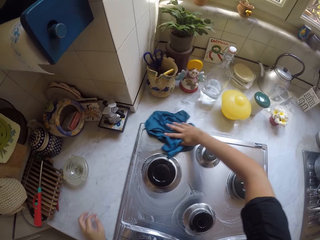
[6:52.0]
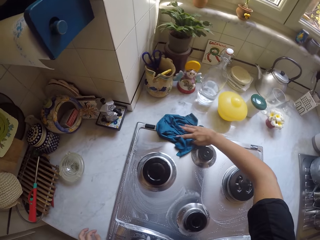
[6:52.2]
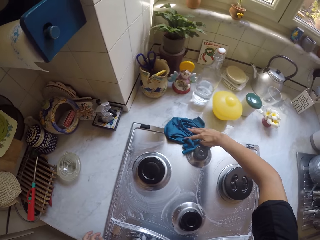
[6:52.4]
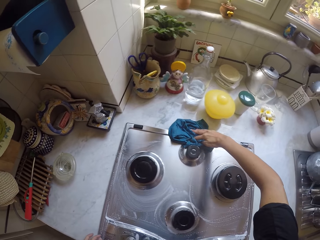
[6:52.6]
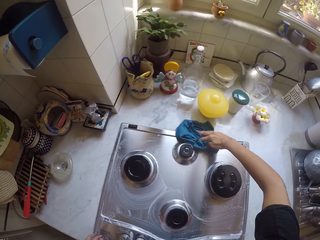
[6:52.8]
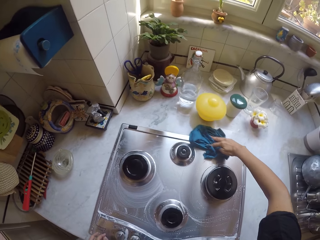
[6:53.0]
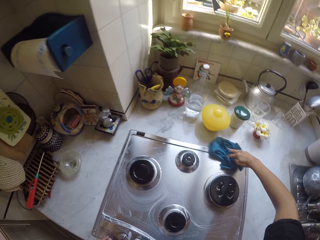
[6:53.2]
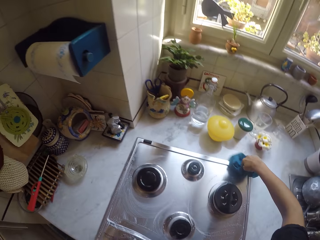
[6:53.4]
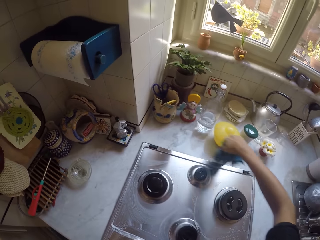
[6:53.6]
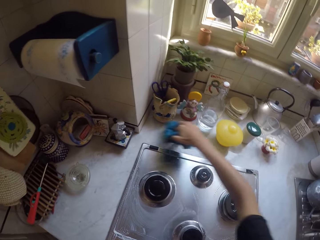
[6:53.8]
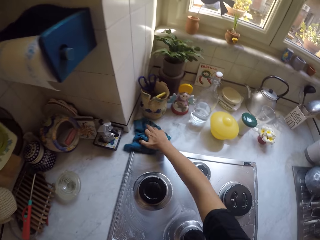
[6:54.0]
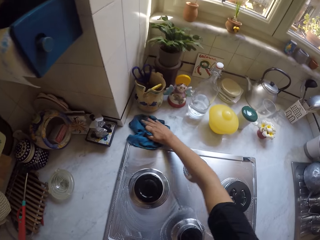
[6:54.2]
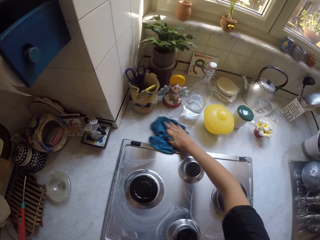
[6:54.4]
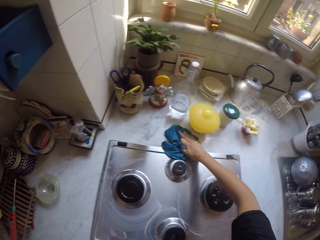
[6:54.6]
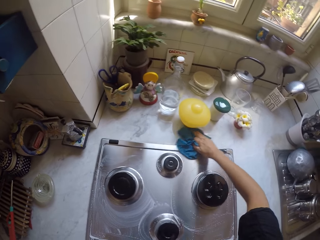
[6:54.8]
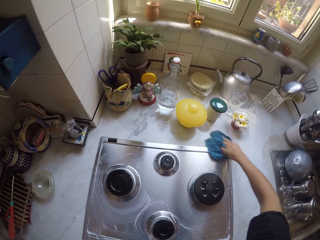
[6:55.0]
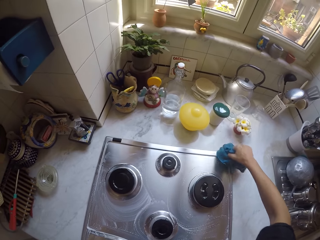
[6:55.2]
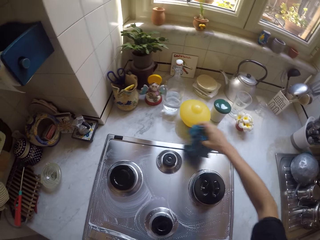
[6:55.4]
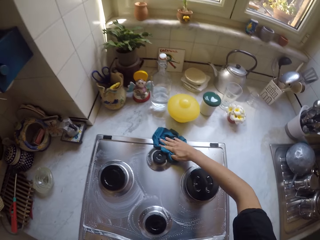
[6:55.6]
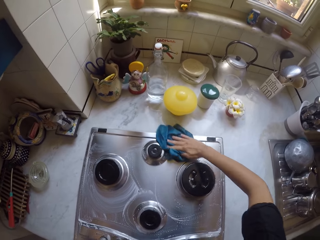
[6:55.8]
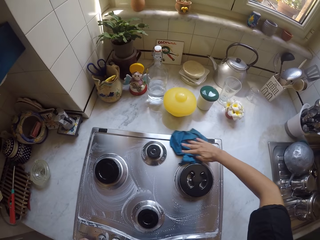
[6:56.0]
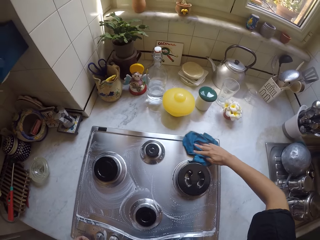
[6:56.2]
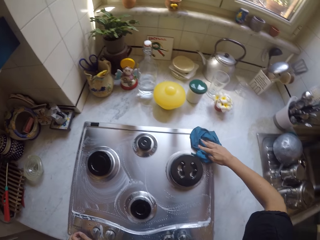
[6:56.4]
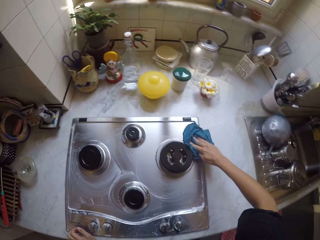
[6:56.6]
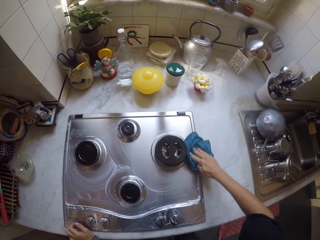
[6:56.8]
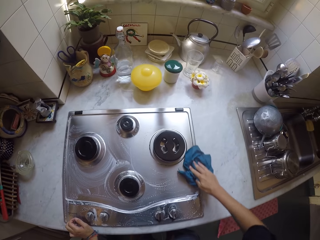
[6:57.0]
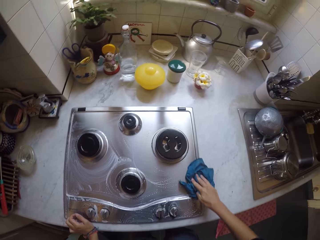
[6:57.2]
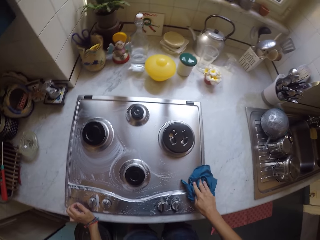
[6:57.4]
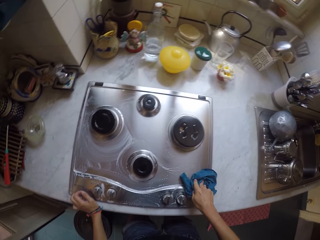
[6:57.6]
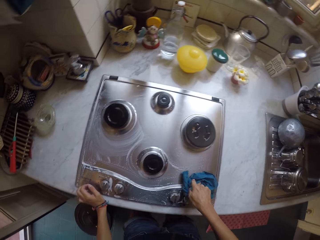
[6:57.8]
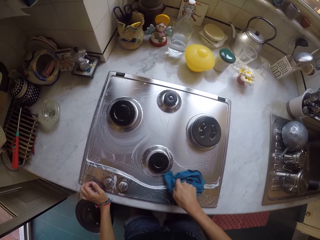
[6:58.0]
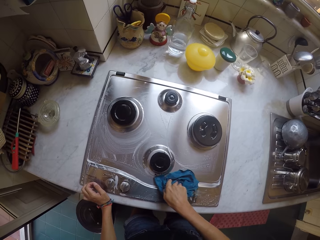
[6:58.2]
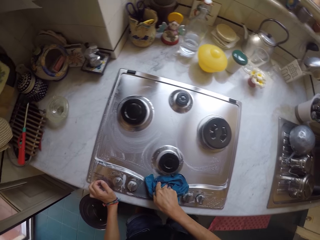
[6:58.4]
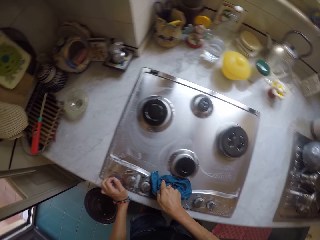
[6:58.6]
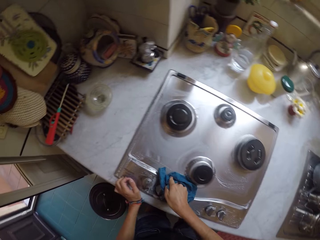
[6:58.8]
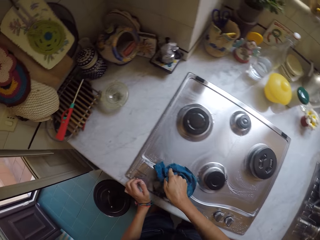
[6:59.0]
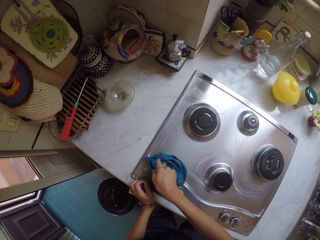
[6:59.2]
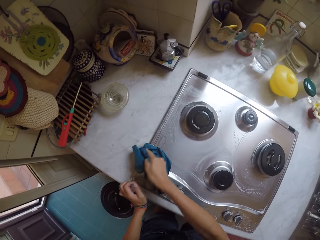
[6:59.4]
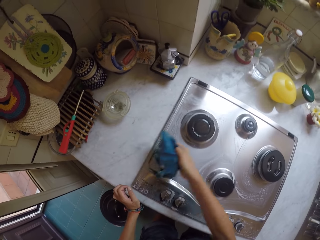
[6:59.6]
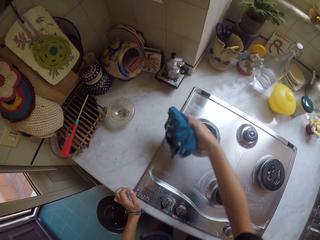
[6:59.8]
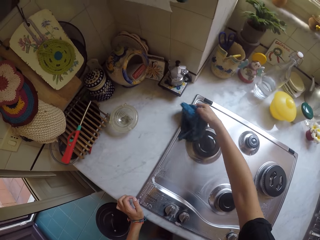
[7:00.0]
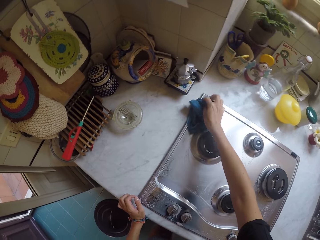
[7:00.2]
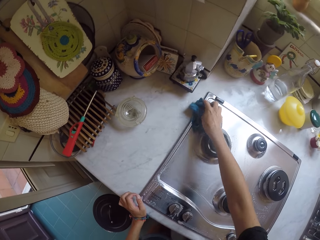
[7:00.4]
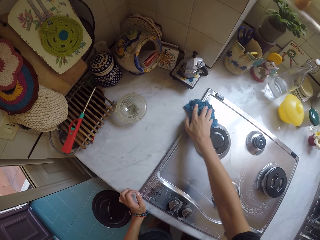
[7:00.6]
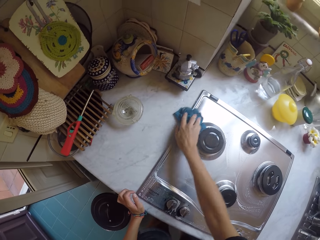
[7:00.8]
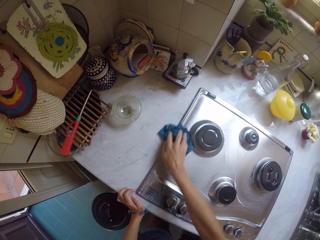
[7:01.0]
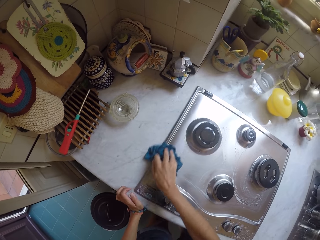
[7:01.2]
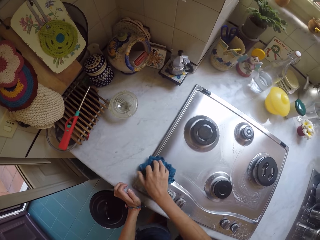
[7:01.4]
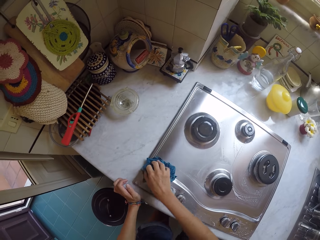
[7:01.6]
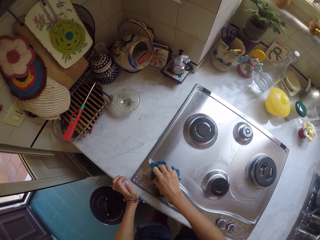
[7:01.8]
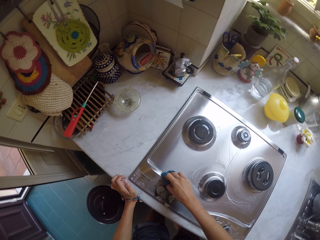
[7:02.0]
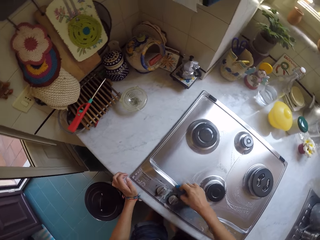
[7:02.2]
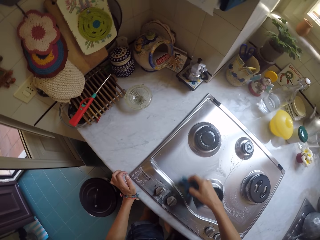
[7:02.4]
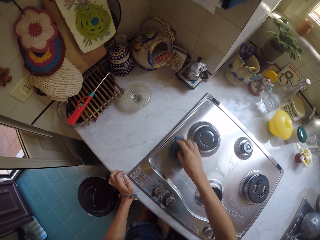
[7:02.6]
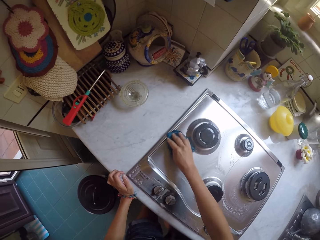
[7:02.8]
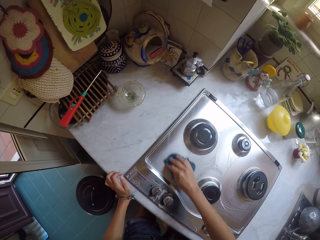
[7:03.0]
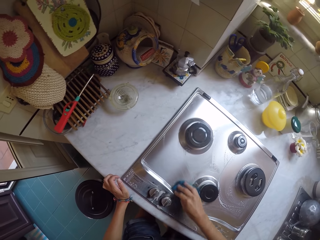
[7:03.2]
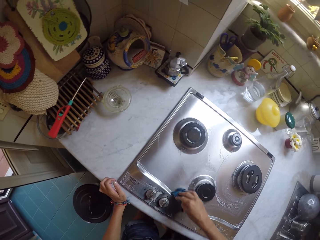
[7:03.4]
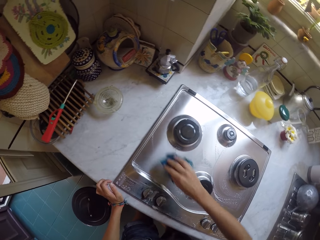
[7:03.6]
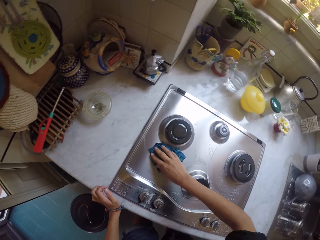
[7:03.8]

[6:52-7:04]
The camera wearer wipes the cooker.

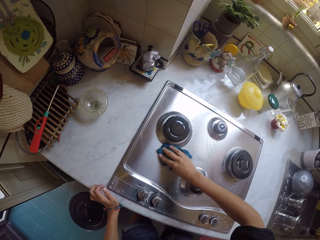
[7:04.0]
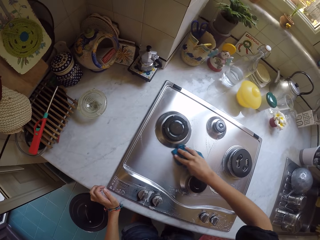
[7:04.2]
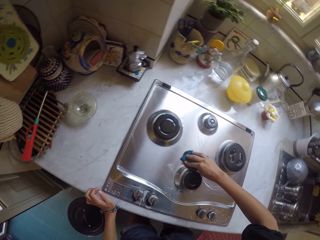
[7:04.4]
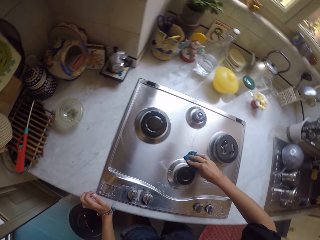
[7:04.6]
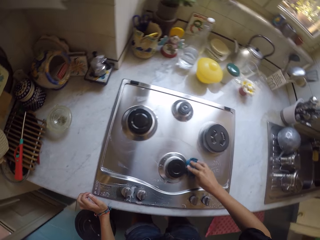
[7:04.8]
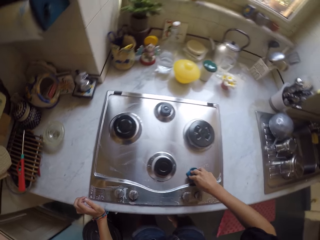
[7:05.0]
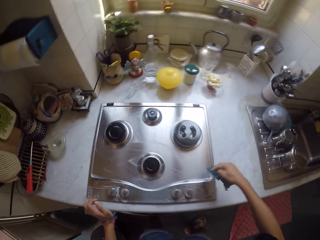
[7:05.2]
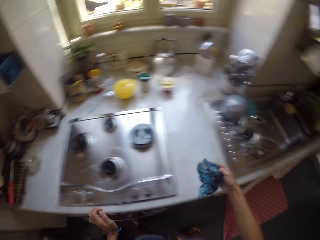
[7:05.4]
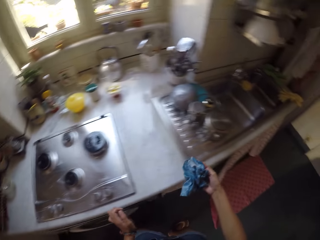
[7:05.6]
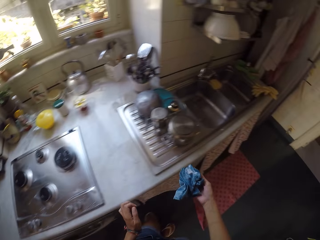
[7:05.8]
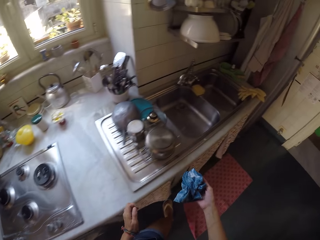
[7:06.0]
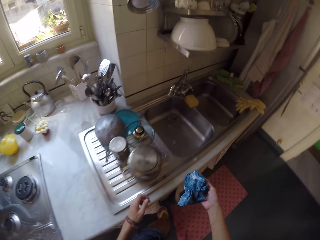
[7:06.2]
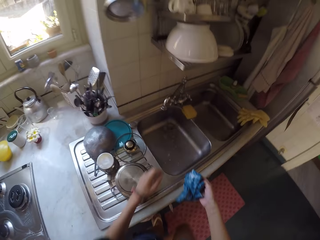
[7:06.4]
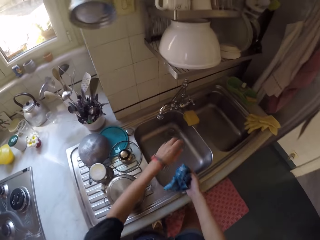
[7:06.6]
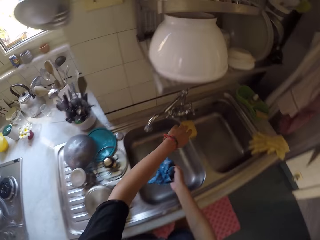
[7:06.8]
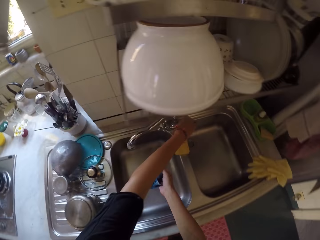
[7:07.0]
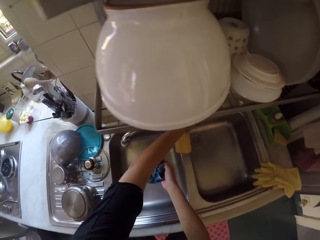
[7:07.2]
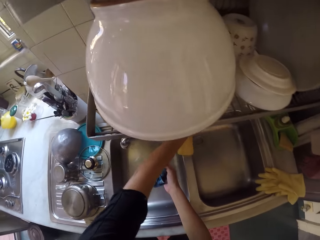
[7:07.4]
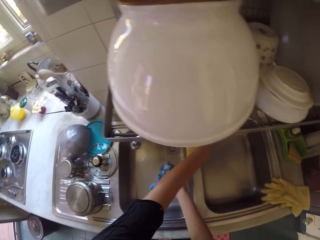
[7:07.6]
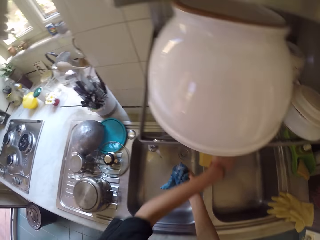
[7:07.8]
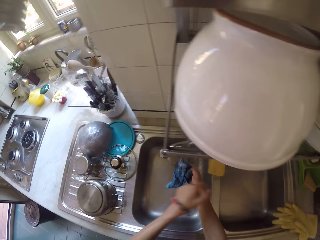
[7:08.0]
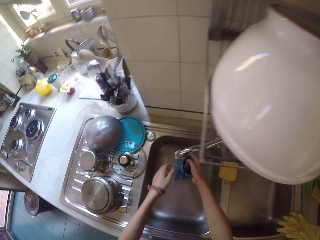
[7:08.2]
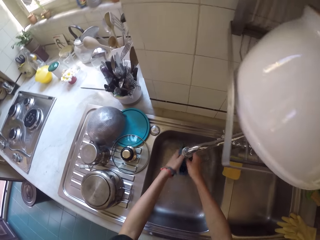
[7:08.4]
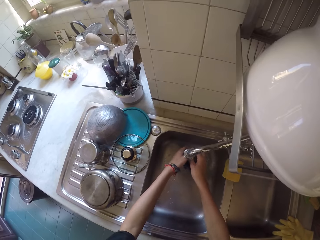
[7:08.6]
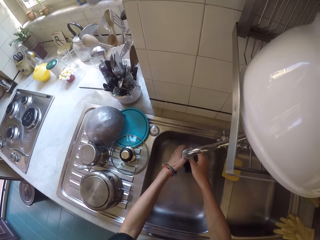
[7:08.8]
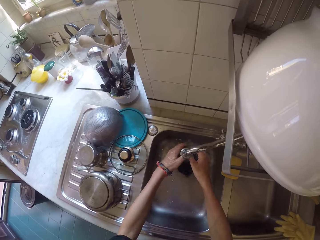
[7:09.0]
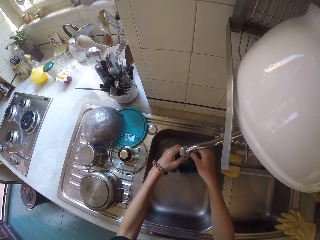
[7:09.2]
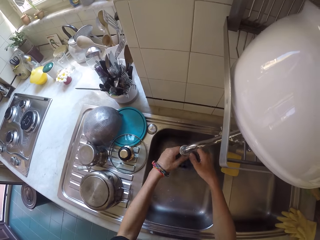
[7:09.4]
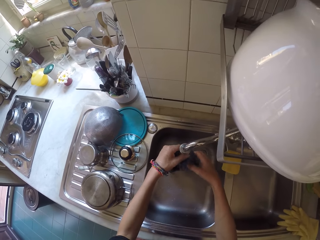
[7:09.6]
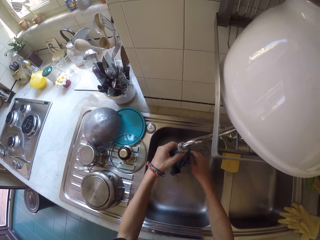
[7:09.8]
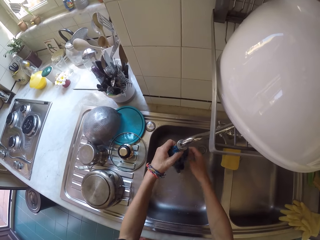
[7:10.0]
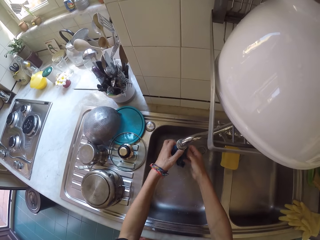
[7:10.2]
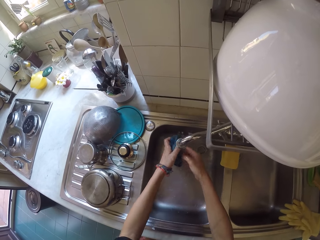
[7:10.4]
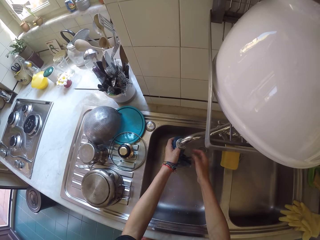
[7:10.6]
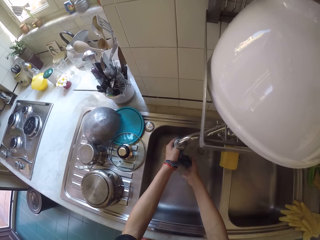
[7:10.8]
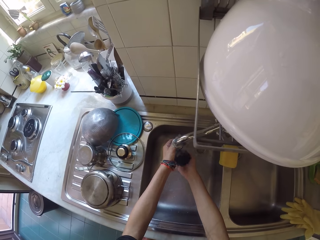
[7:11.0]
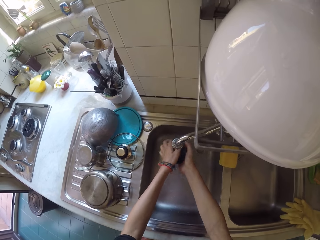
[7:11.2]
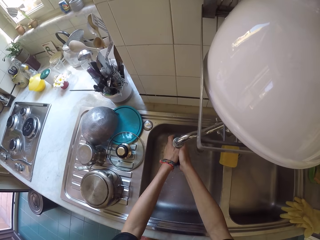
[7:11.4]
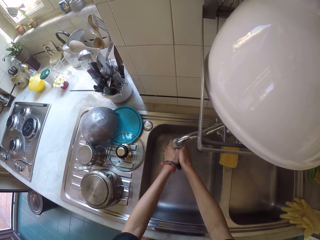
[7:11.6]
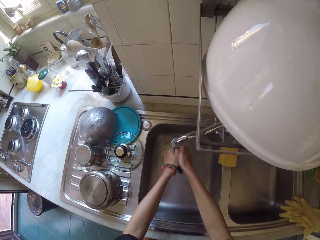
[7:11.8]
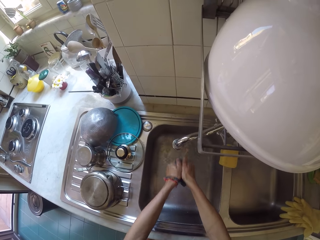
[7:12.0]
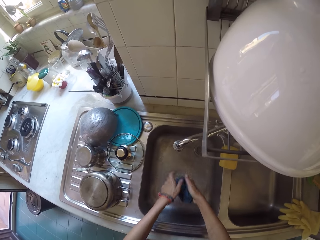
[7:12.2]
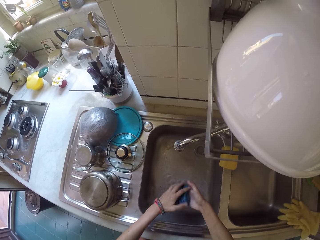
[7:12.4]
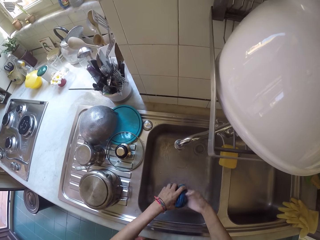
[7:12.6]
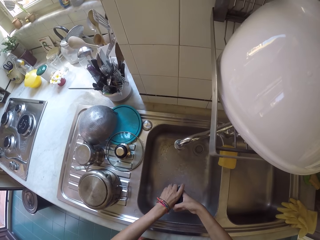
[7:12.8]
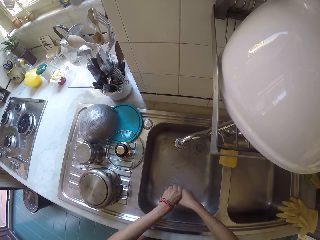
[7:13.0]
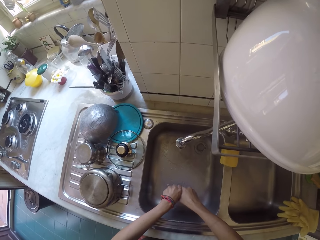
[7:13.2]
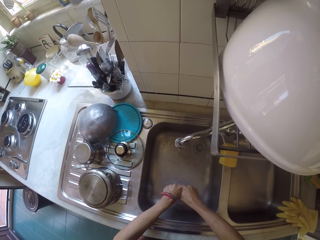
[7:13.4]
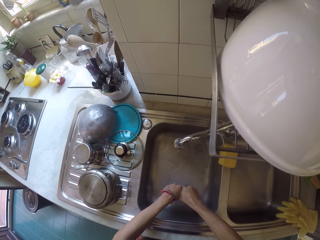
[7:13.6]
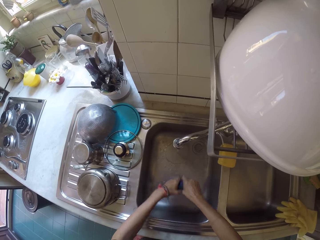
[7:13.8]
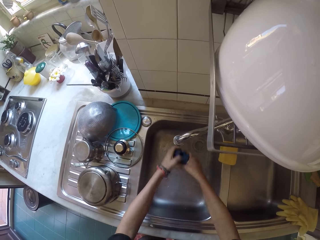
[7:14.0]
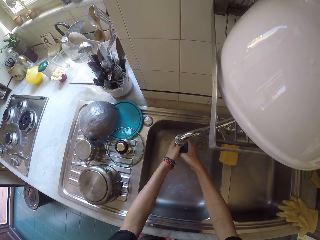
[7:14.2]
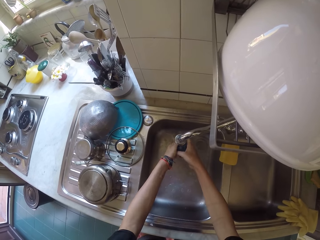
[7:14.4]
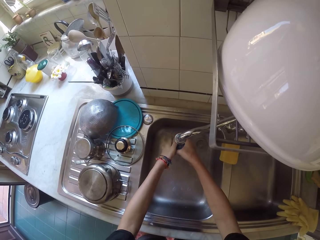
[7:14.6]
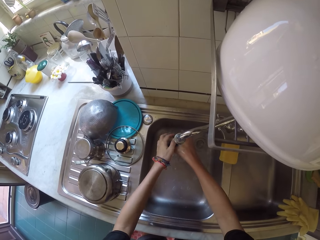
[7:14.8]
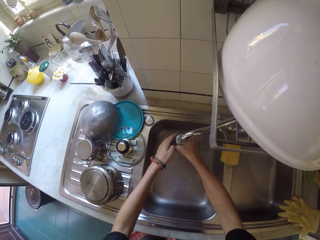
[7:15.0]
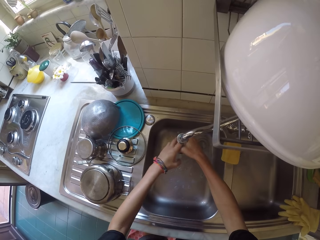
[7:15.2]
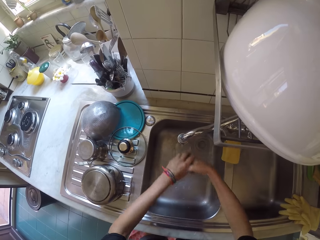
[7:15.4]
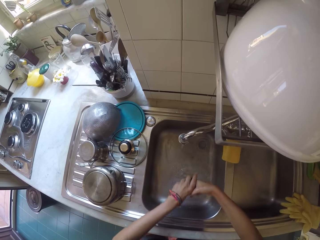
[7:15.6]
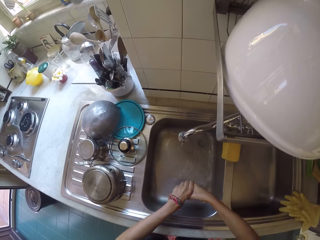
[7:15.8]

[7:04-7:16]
The camera wearer opens the tap. They rinse the rag. They wring water from the rag.
